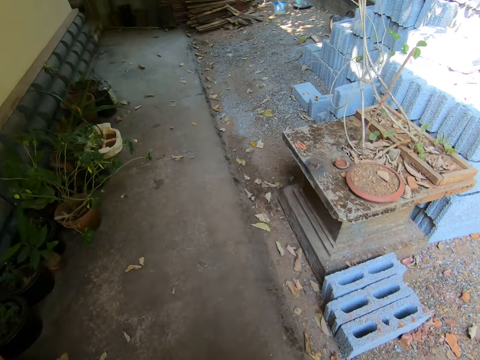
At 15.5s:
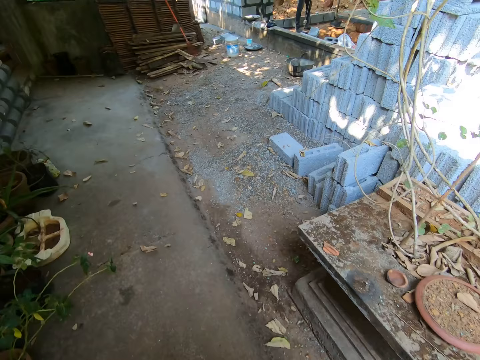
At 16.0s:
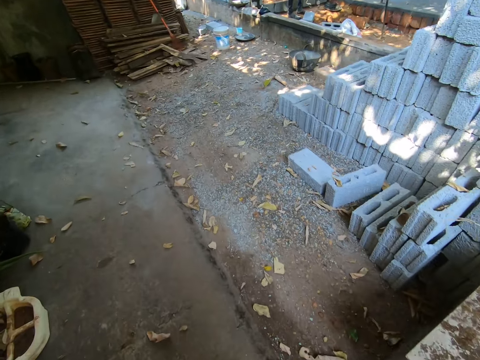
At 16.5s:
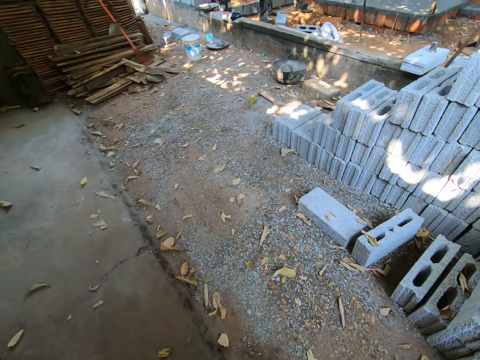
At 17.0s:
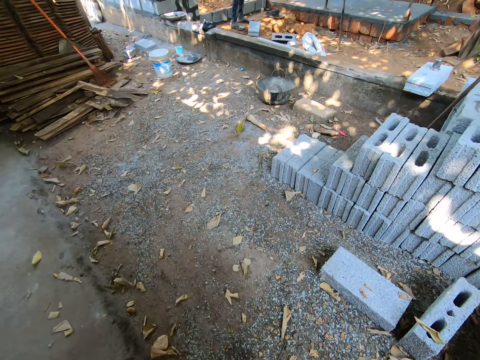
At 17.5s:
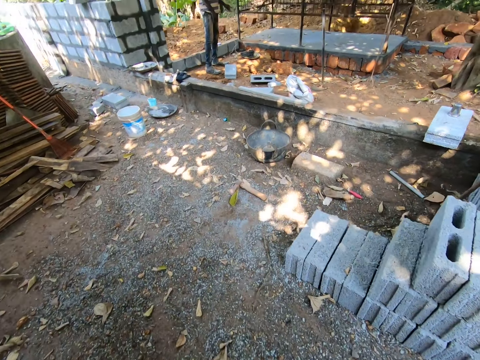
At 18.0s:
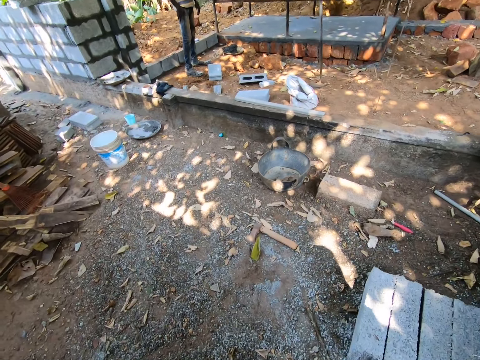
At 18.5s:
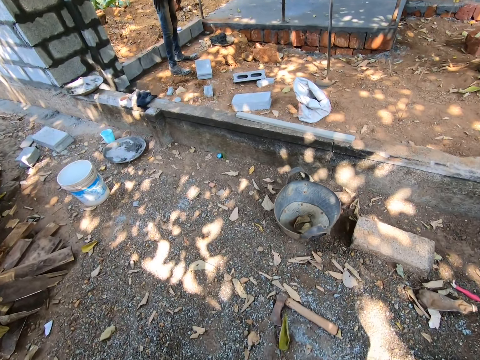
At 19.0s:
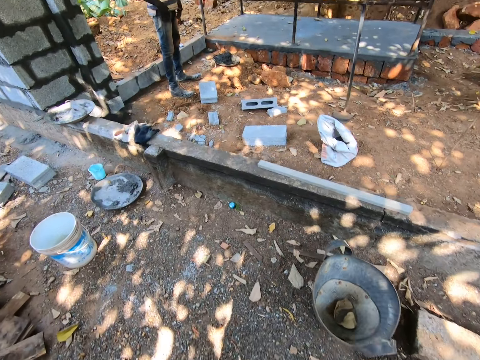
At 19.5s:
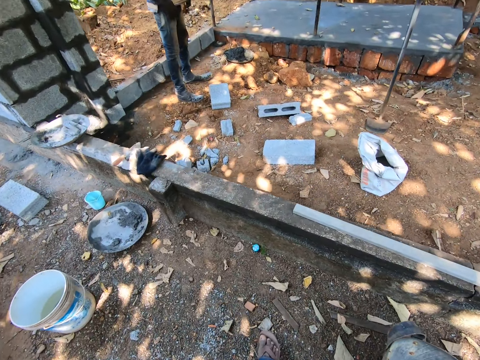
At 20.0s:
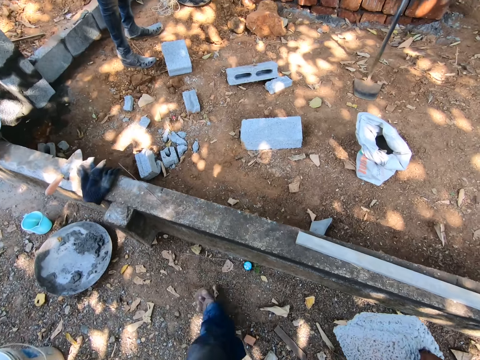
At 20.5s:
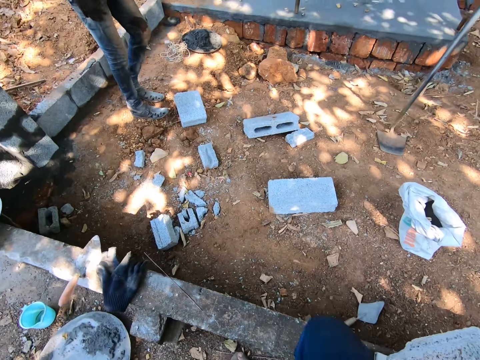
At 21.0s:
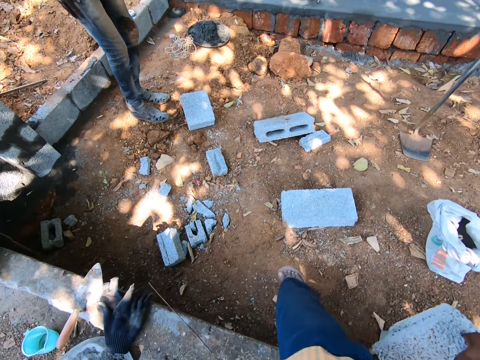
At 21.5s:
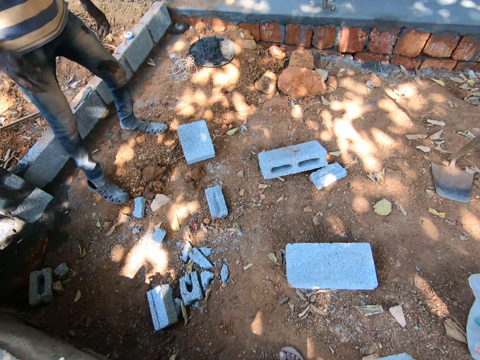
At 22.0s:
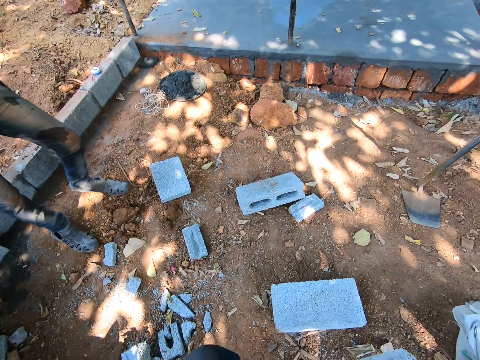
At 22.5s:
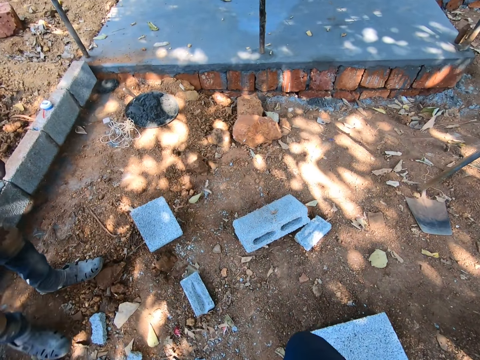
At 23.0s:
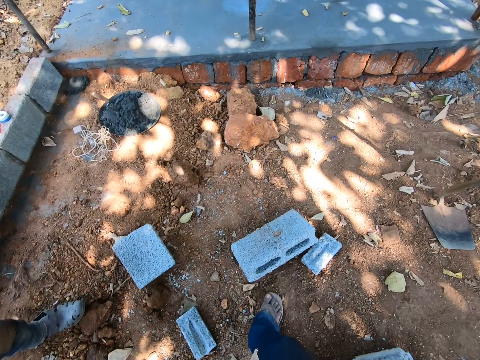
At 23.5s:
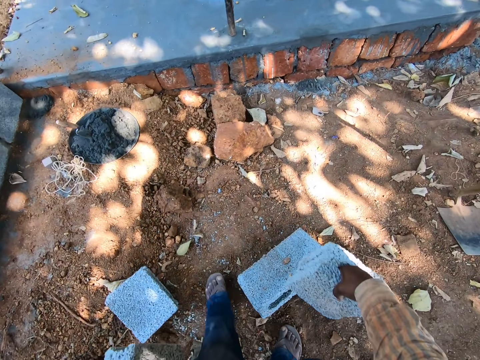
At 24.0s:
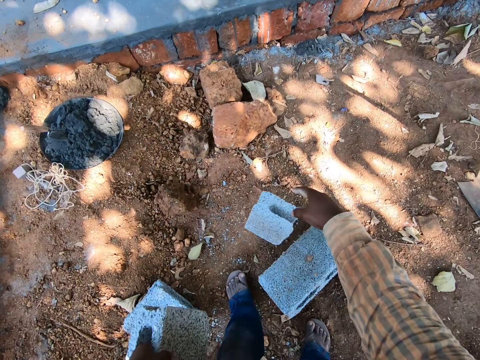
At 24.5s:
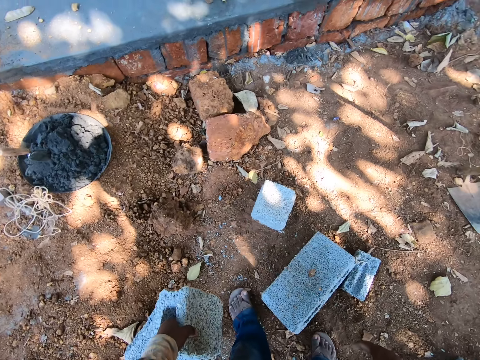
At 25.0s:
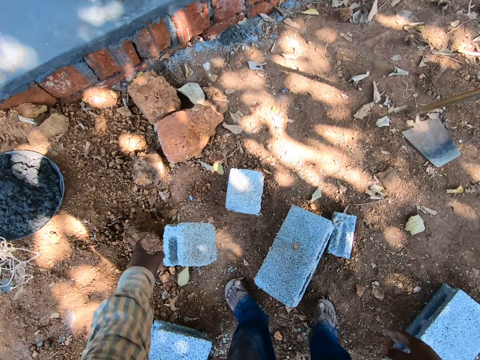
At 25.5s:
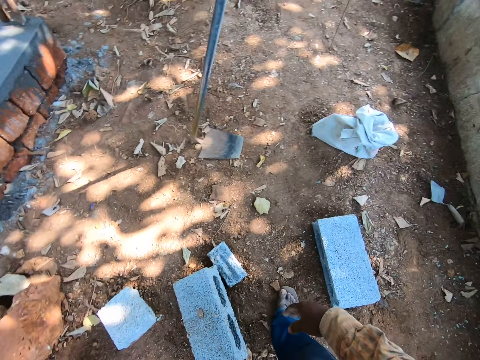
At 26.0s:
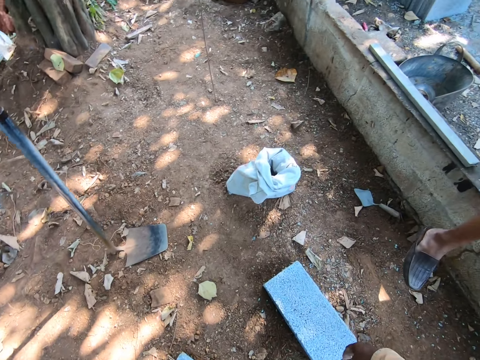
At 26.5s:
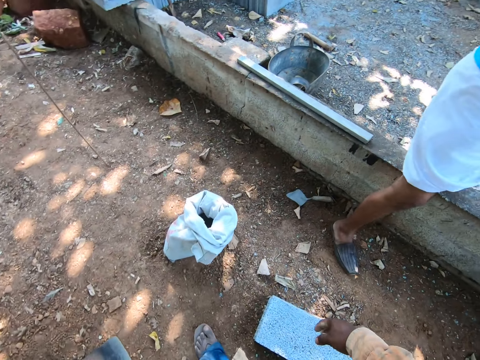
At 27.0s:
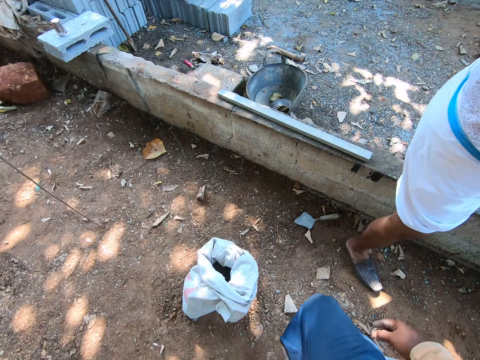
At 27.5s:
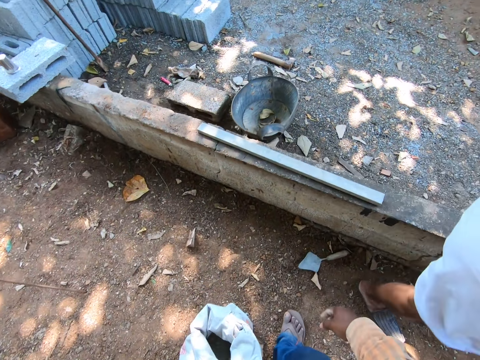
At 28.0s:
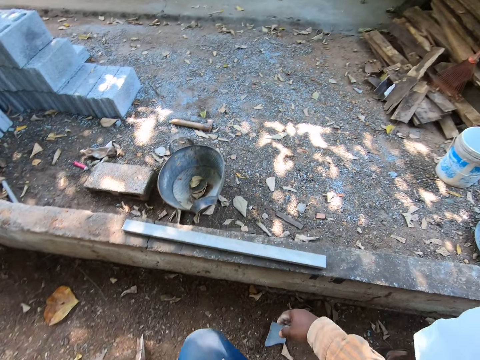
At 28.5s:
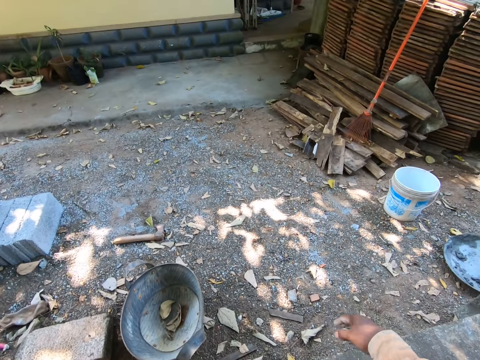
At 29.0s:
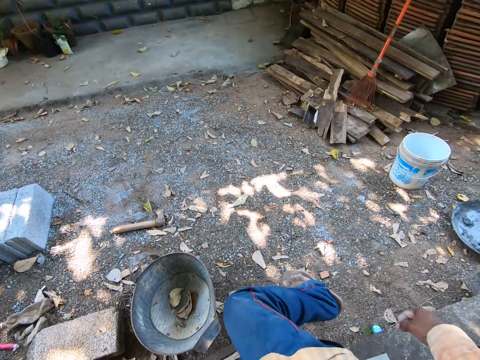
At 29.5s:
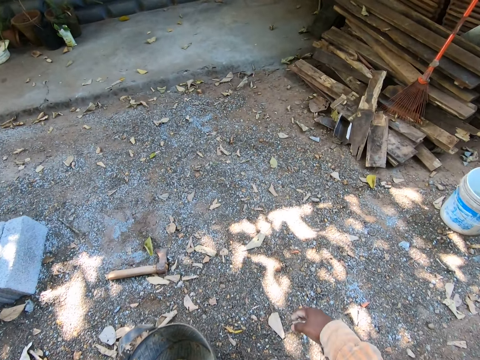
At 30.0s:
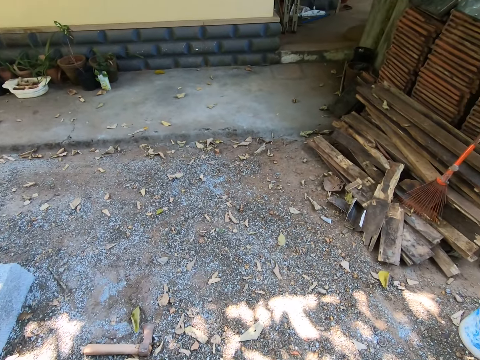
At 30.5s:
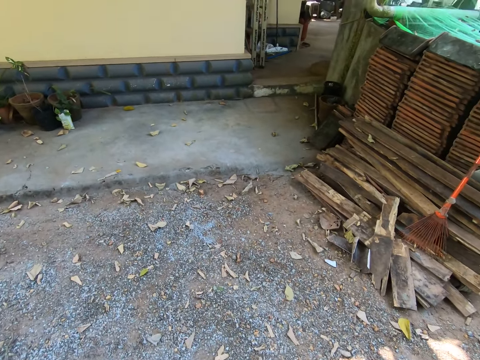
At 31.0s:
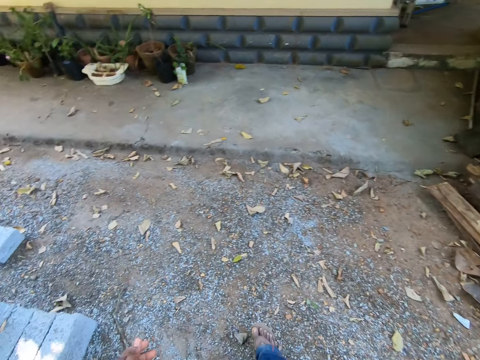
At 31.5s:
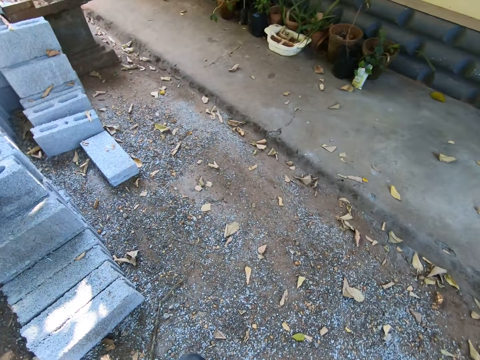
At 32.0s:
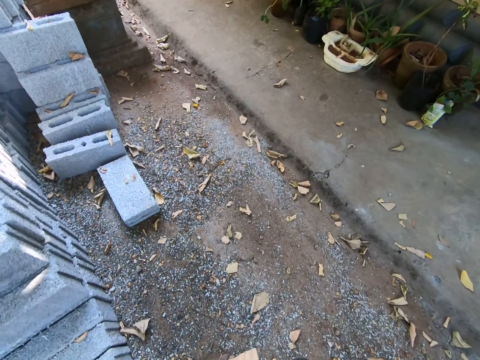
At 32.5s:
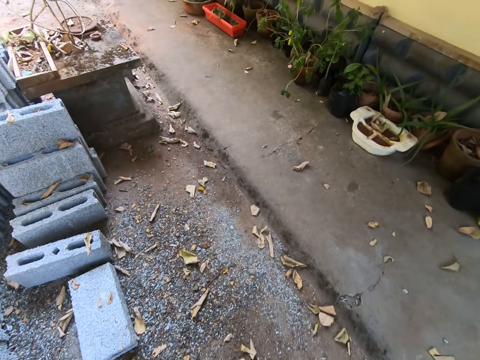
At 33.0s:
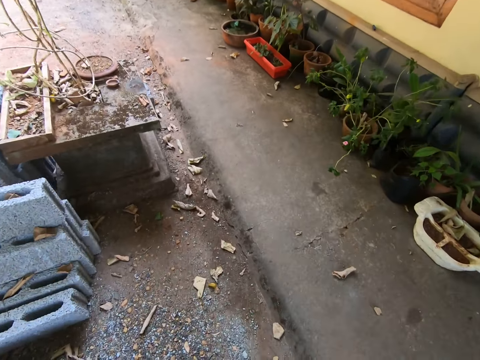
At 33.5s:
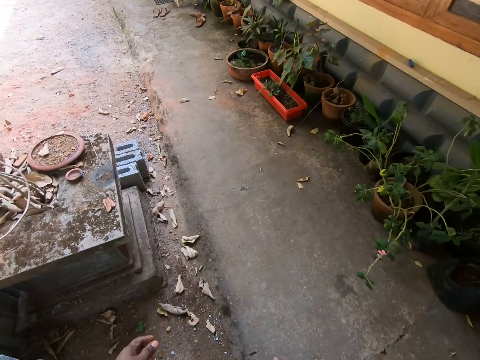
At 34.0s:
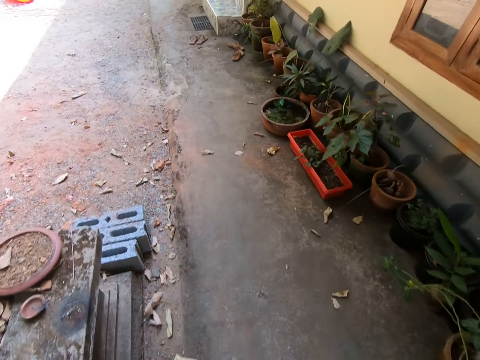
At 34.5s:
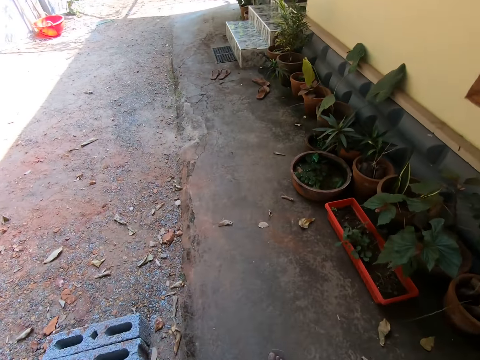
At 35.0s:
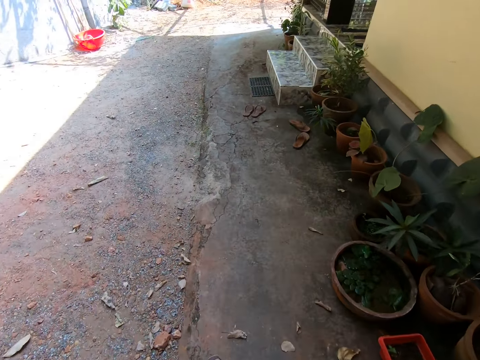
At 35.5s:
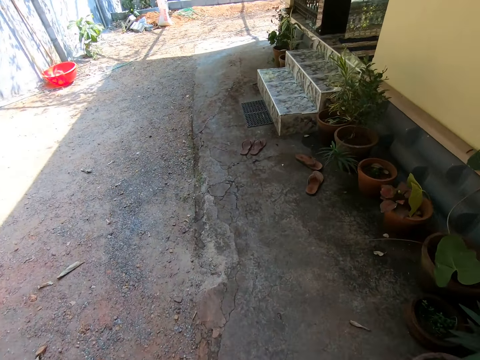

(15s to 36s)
A man interacts with another man. The camera wearer drops the bricks in both hands on the floor. They walk past the other man.

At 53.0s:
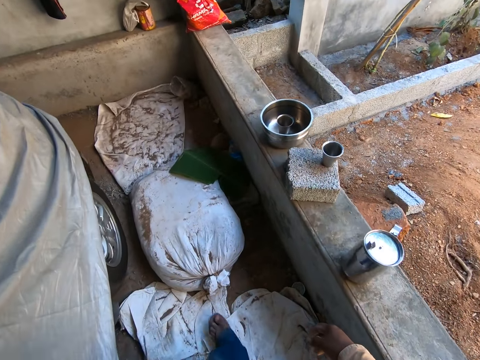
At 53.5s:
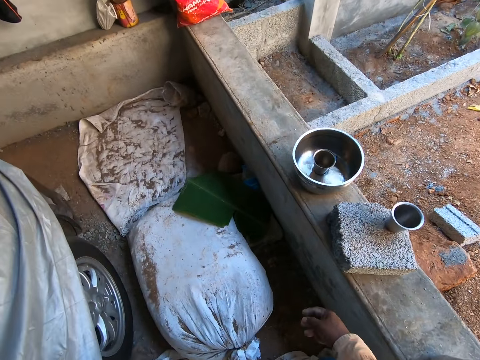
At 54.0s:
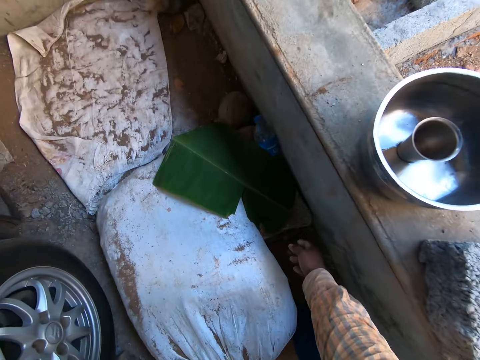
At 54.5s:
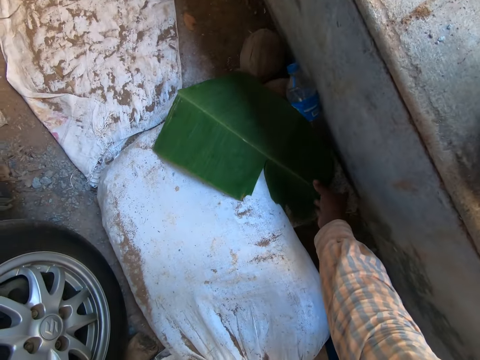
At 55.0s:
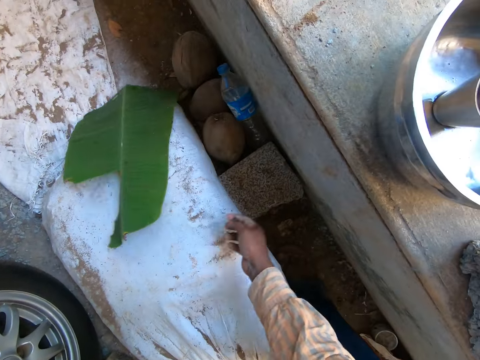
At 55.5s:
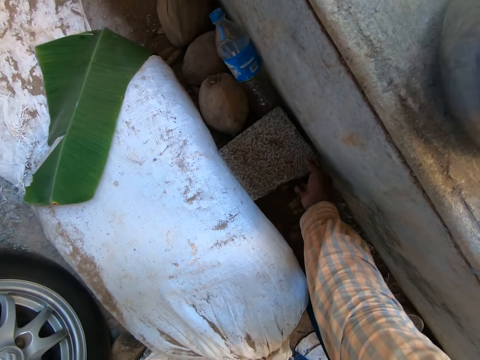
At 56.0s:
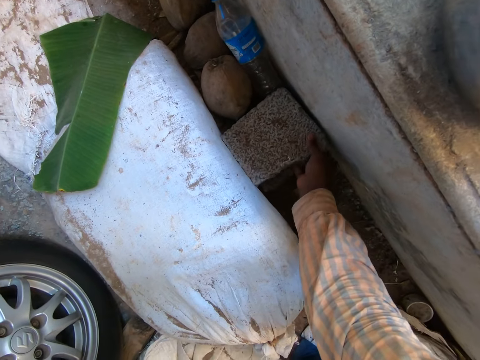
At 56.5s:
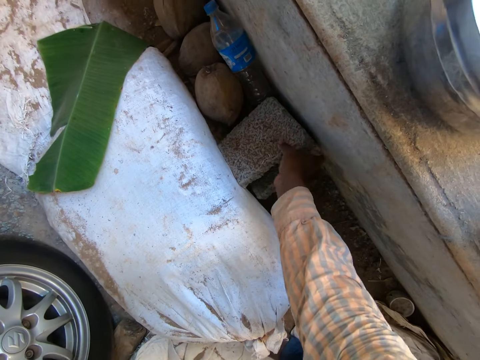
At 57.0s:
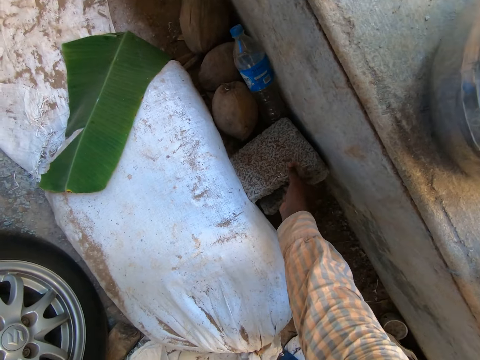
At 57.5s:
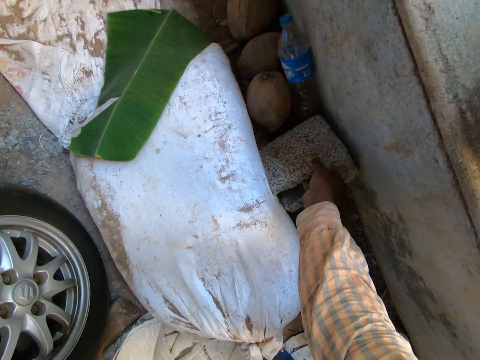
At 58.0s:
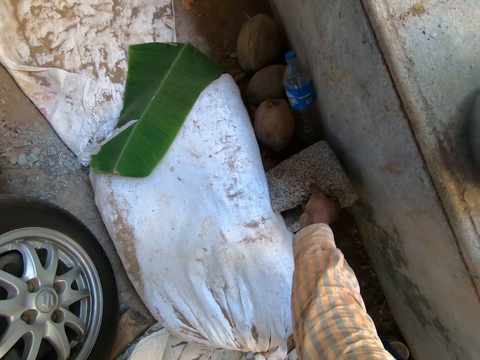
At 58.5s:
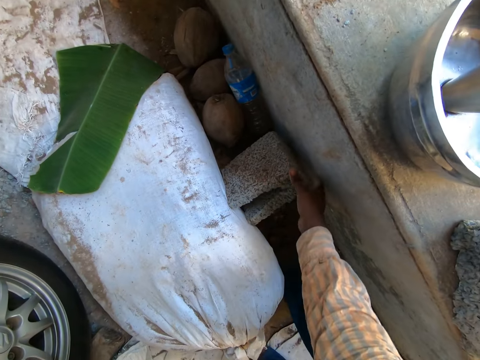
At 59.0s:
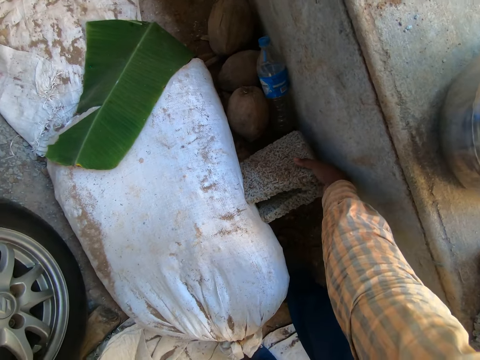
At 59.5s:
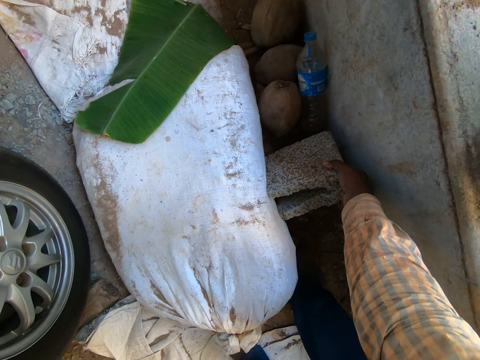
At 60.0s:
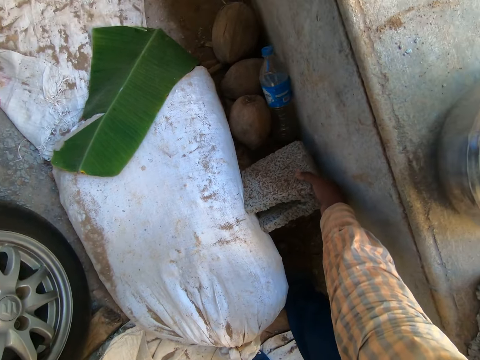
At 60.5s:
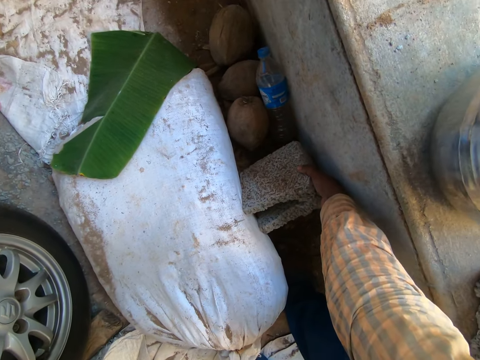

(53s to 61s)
The camera wearer moves a leaf on a bag with his right hand. He lifts a brick on the floor with his right hand.
